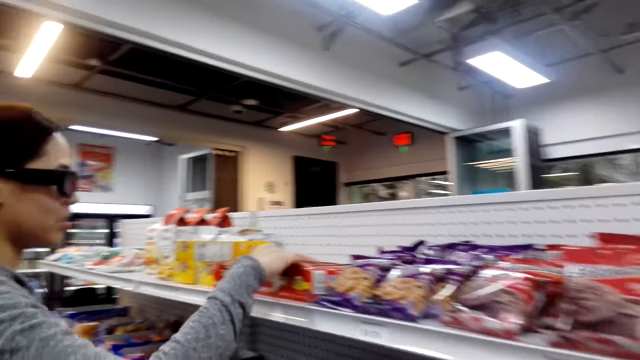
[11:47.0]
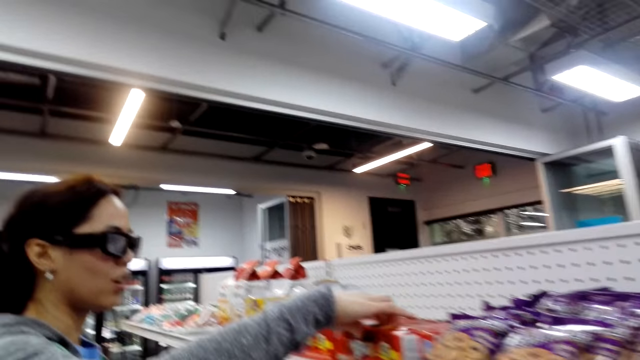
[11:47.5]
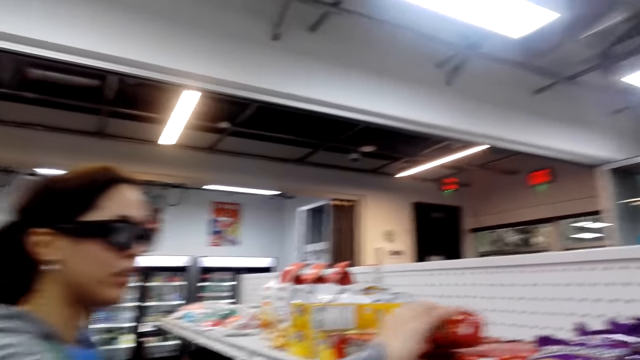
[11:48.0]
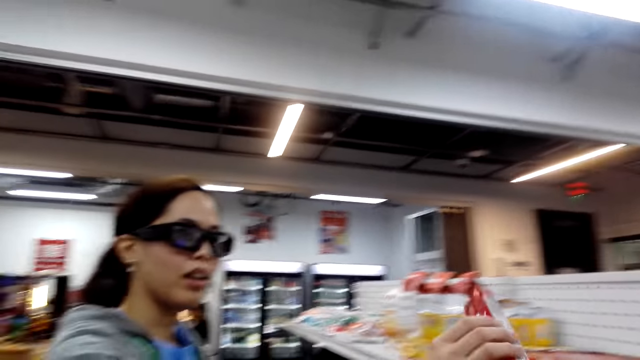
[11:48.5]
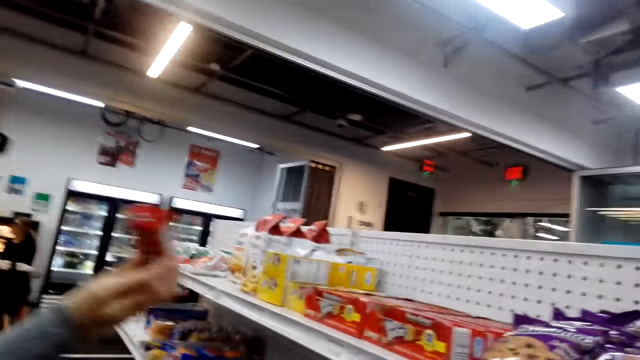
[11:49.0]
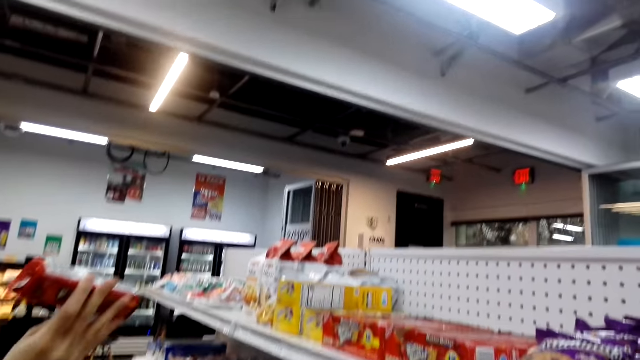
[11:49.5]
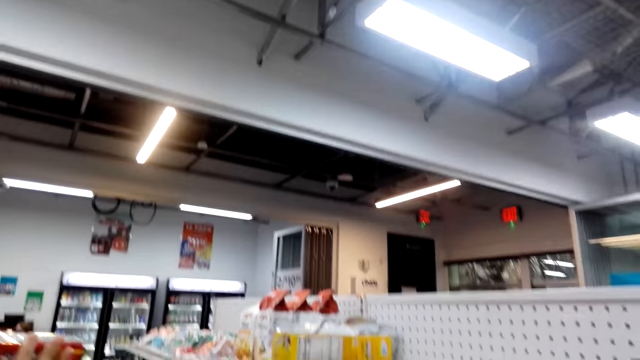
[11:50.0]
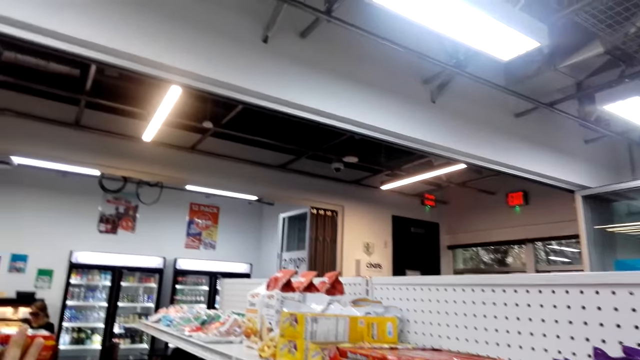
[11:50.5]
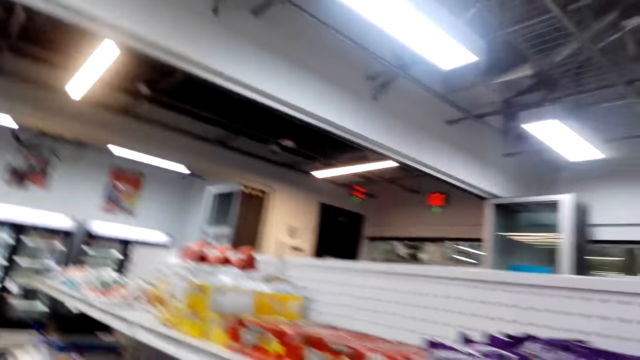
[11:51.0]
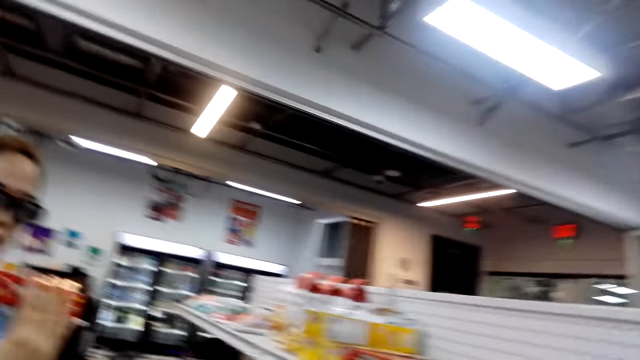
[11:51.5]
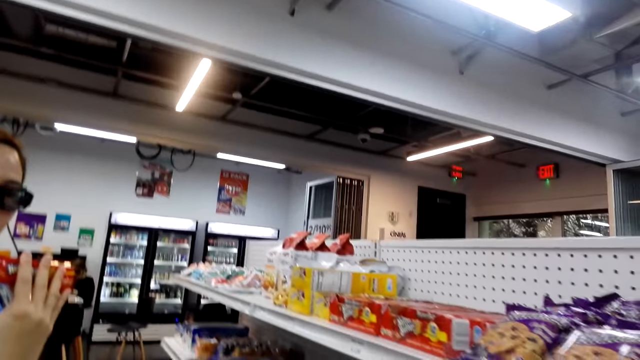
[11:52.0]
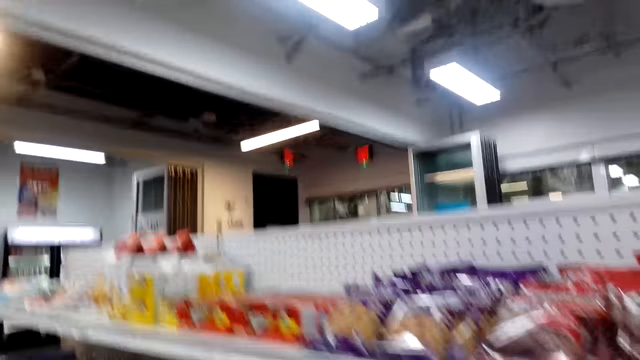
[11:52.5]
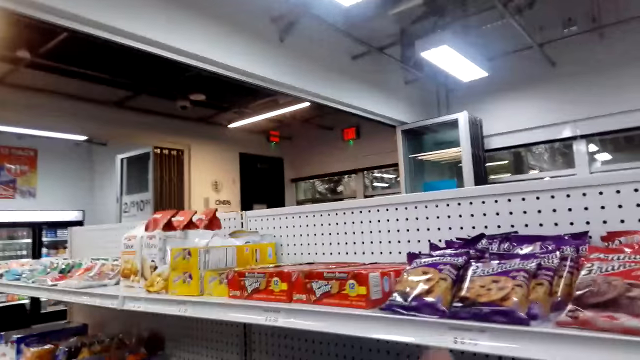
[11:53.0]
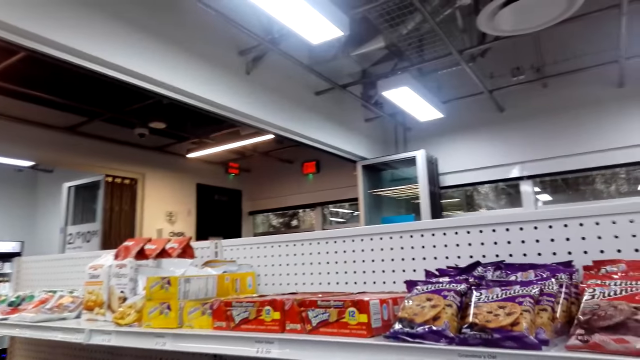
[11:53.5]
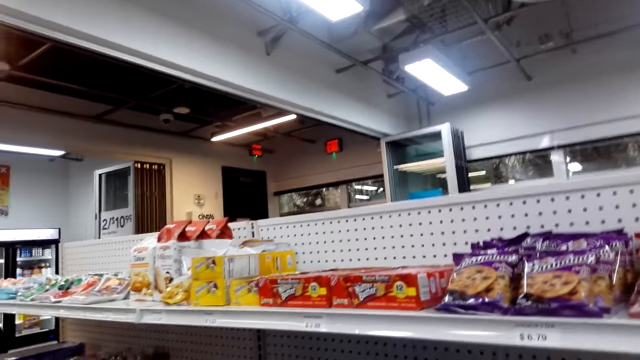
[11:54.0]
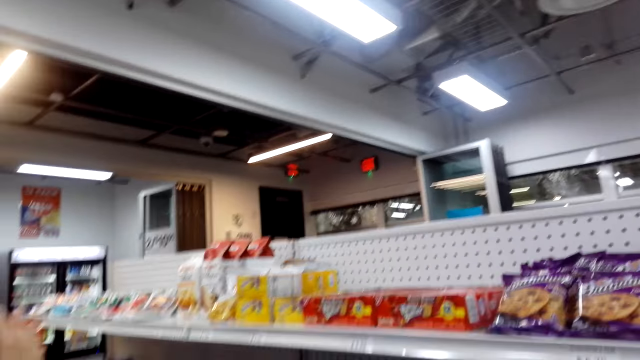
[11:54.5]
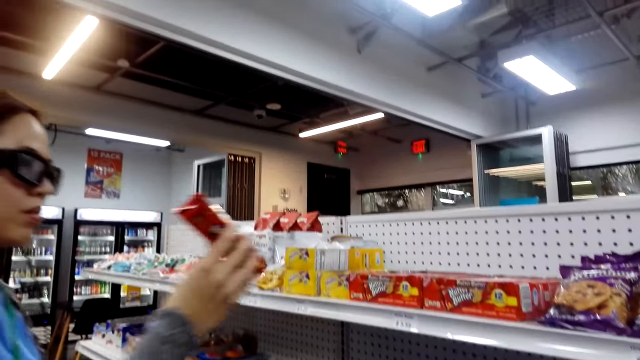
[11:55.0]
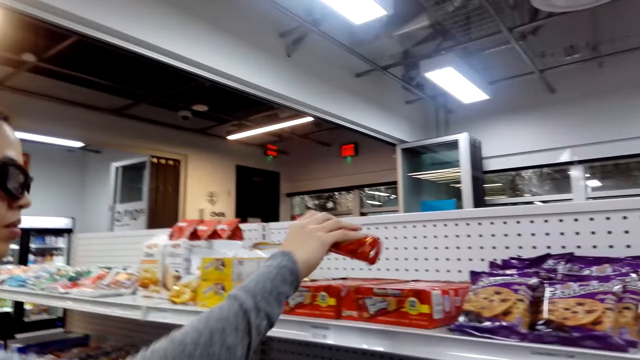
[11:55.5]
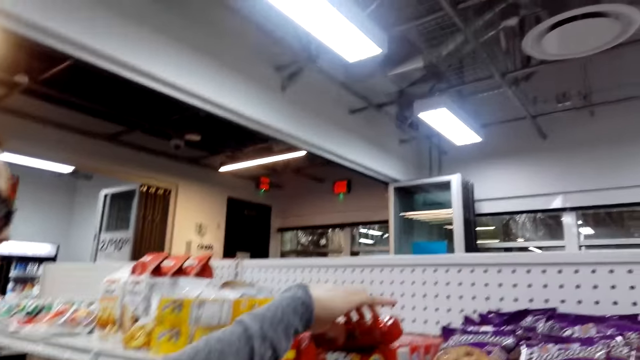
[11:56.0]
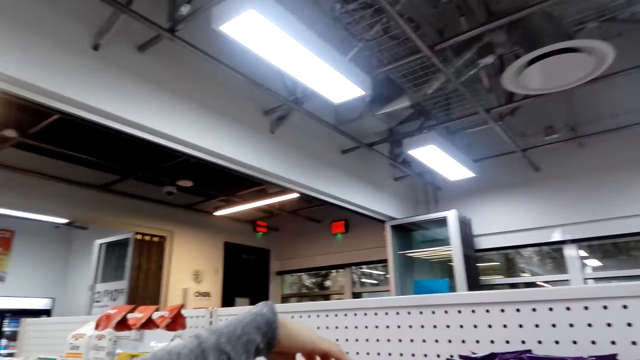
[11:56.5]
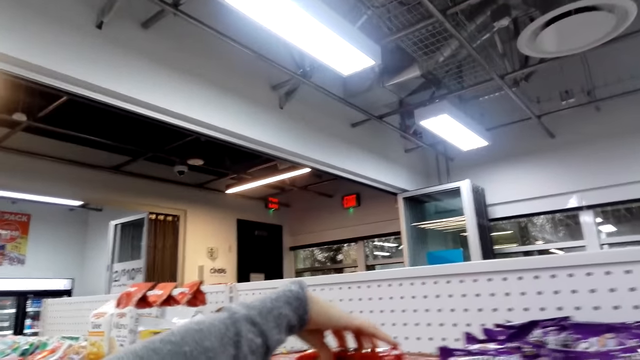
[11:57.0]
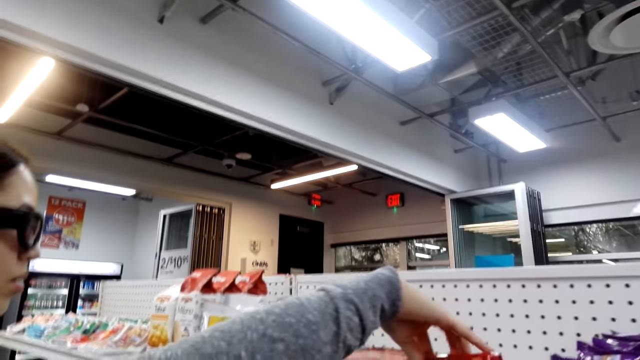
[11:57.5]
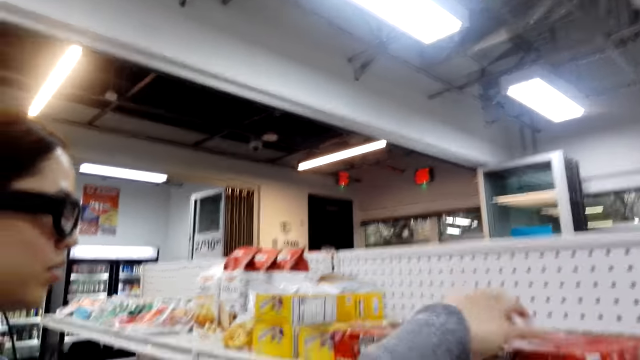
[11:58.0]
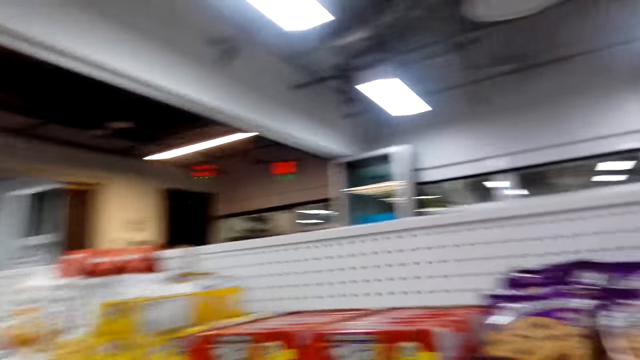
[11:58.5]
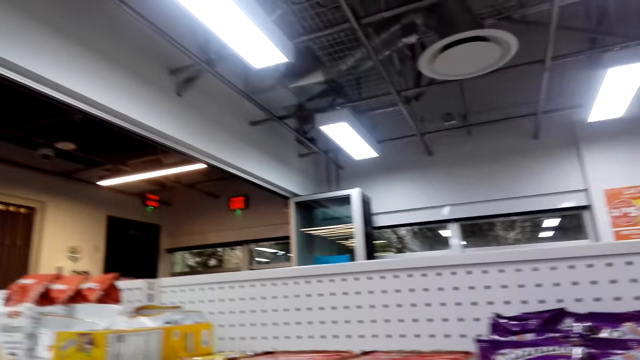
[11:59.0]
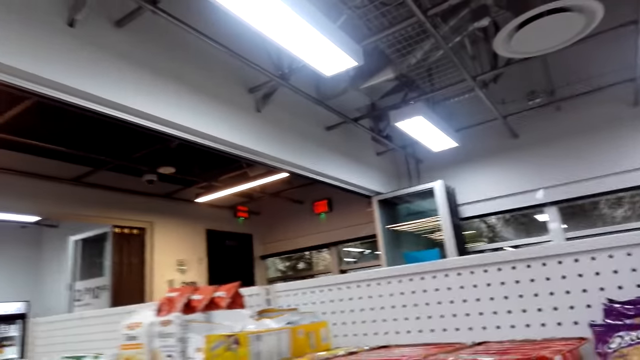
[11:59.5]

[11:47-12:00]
The lady picks up the packet of chocolate. The camera wearer looks around. The lady looks at the packet of chocolate and puts the packet of chocolate on the shelf.

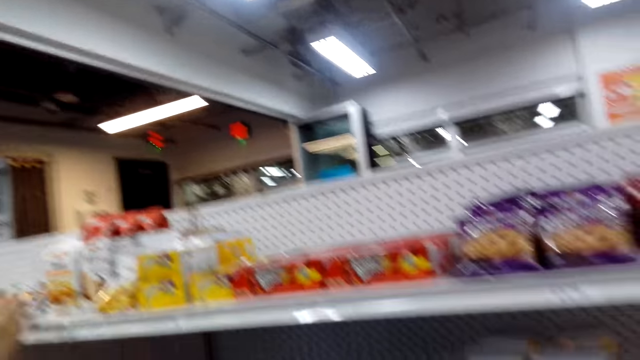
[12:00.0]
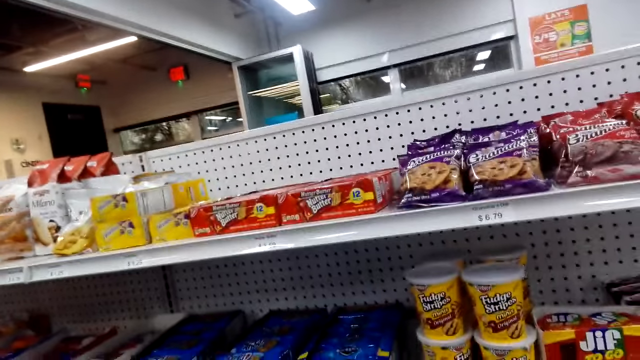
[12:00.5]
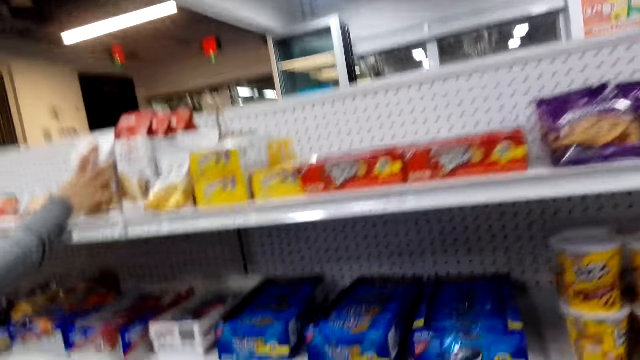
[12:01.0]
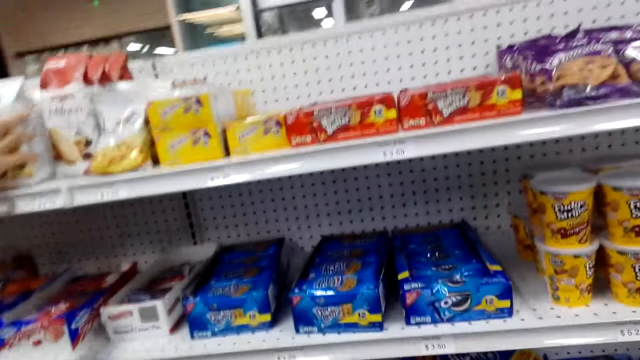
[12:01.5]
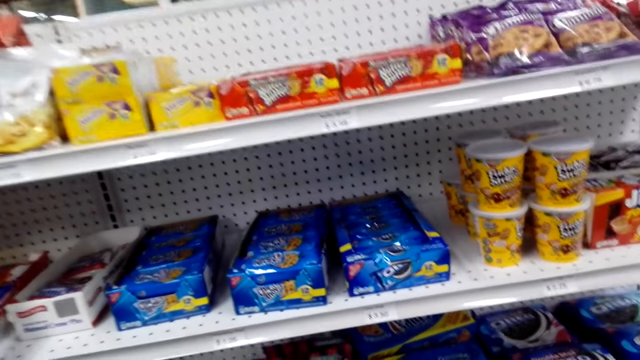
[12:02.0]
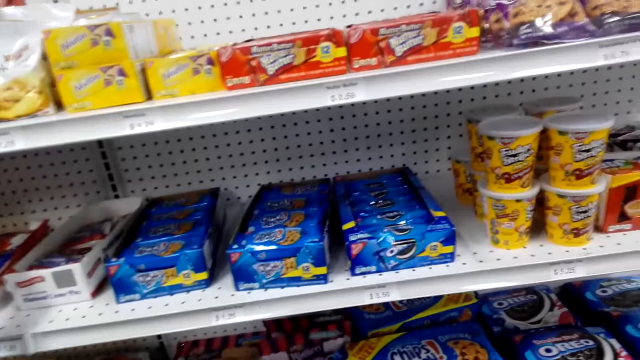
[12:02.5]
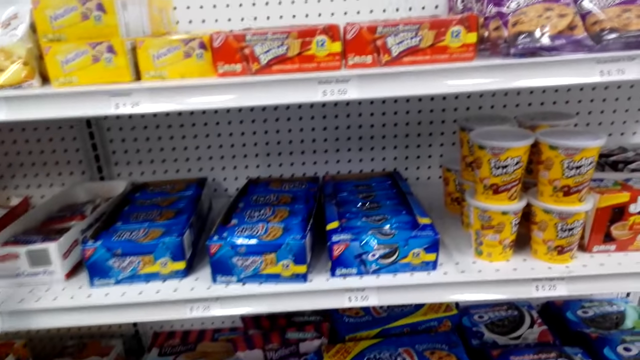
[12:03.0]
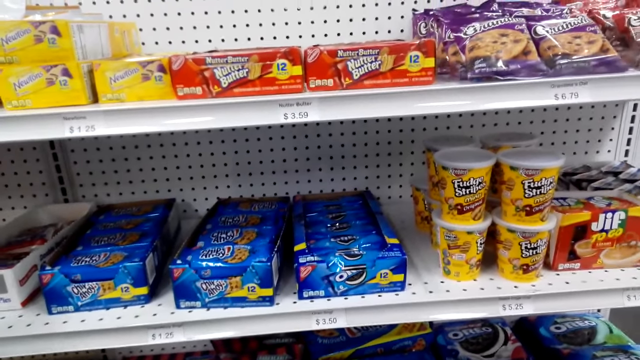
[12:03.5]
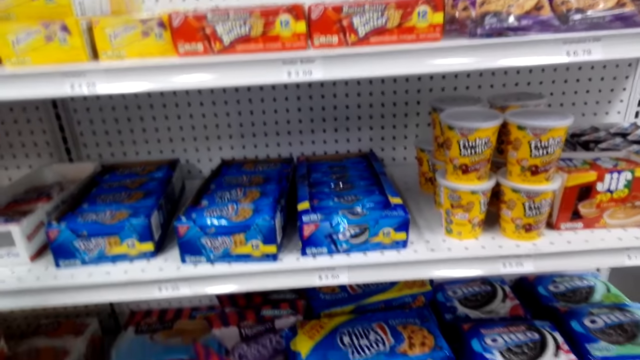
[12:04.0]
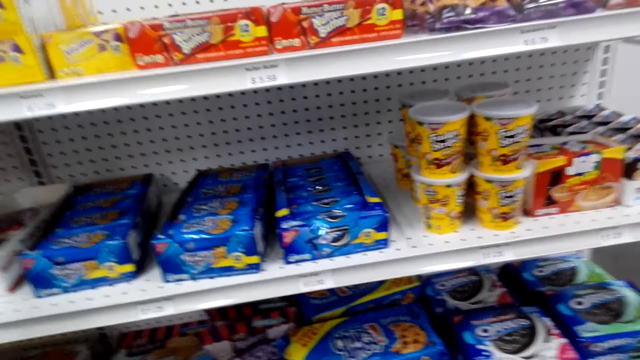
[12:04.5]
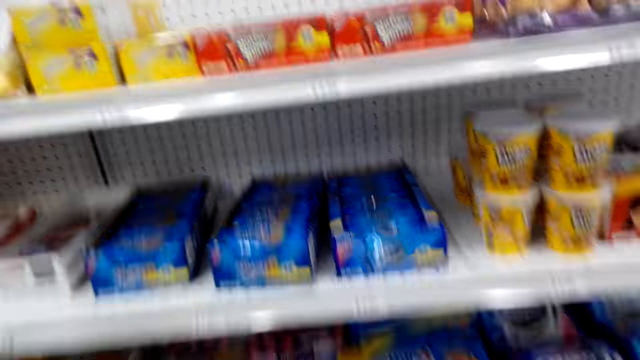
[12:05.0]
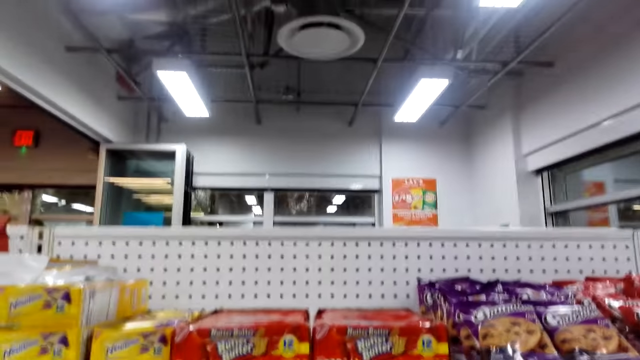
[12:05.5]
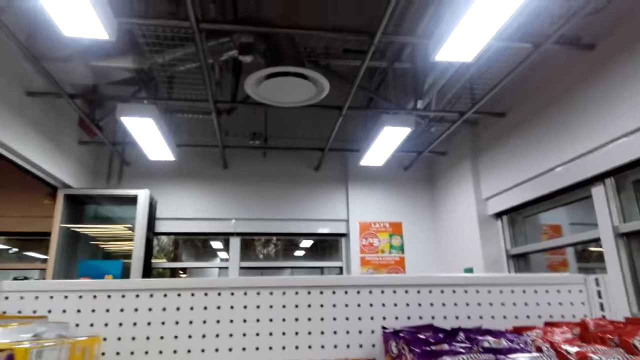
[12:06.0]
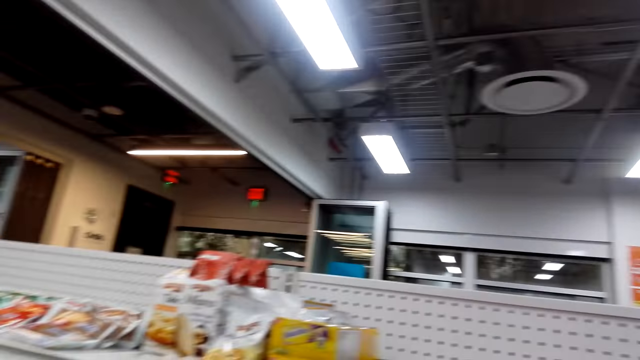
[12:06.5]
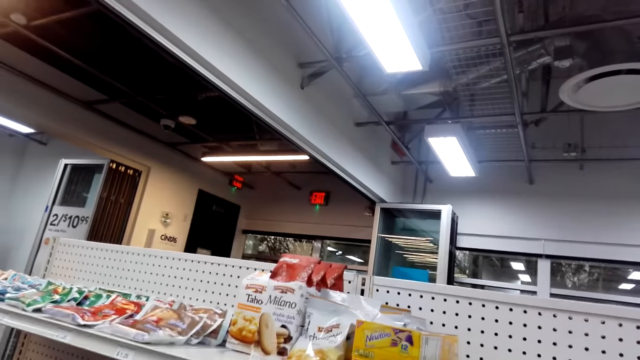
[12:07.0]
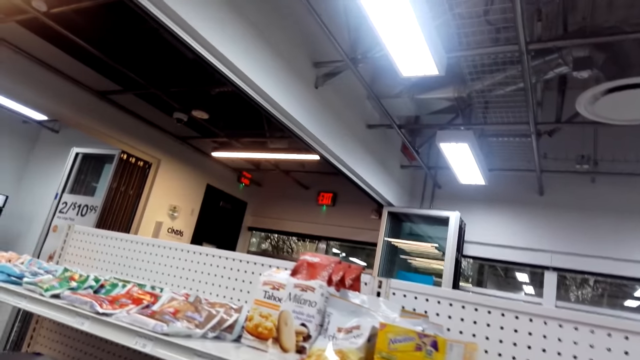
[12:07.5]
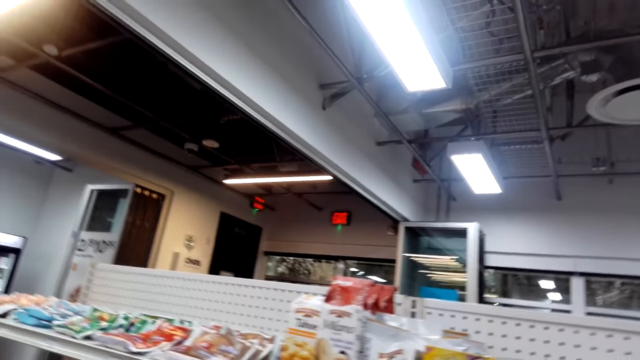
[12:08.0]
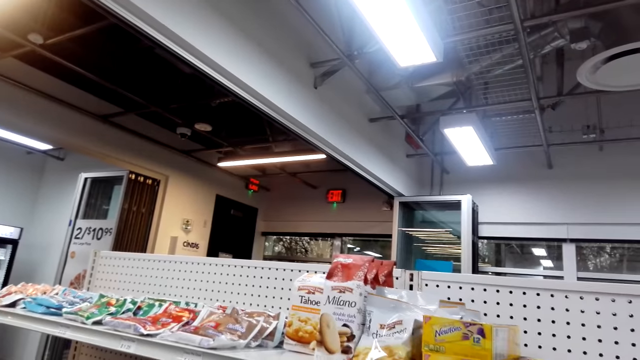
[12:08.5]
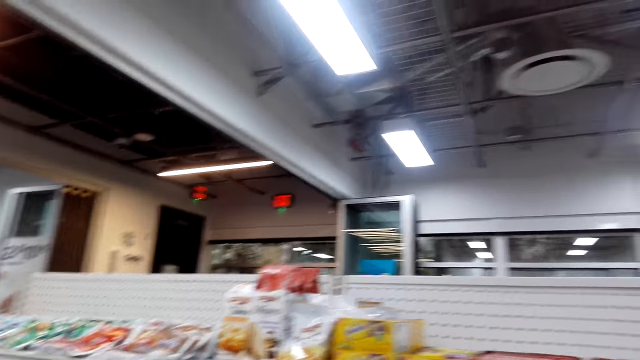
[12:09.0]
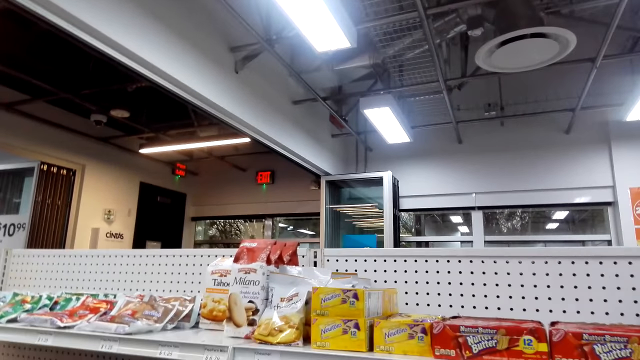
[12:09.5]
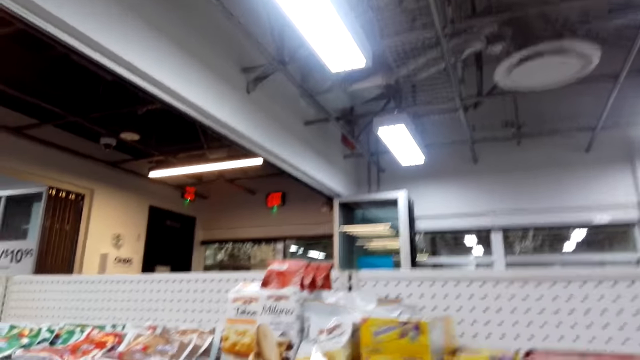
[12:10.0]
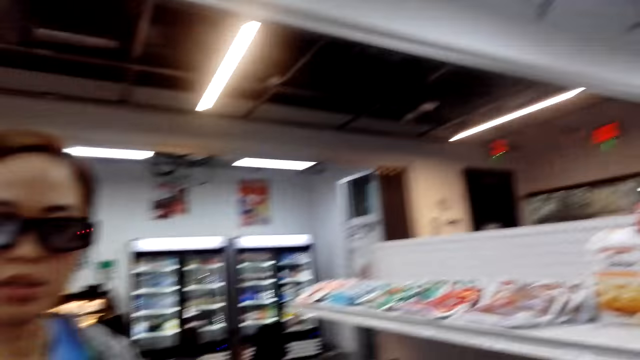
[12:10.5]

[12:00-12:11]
A lady touches something. The camera wearer moves around. They look at the chocolates on the shelf. They look around the shelves.
